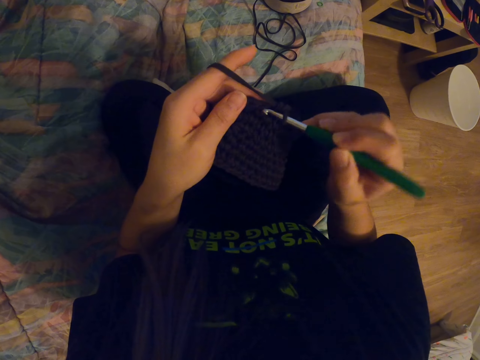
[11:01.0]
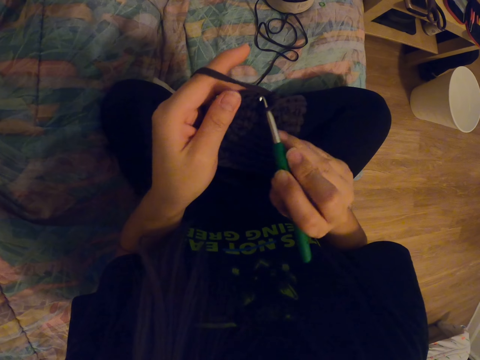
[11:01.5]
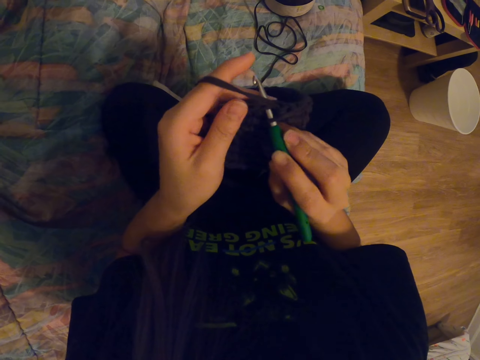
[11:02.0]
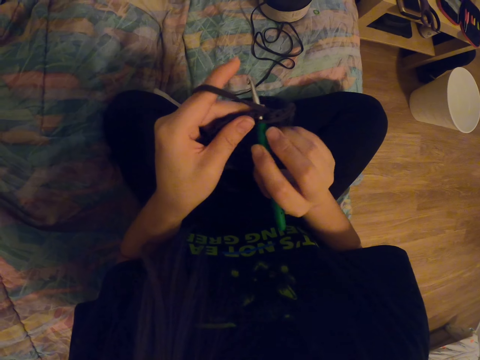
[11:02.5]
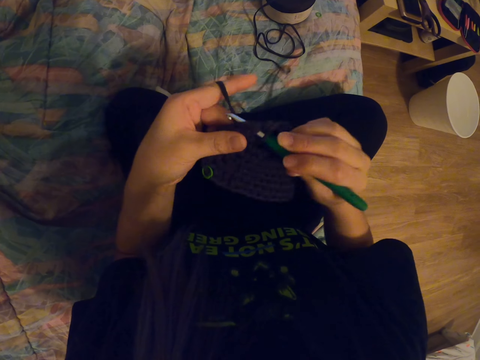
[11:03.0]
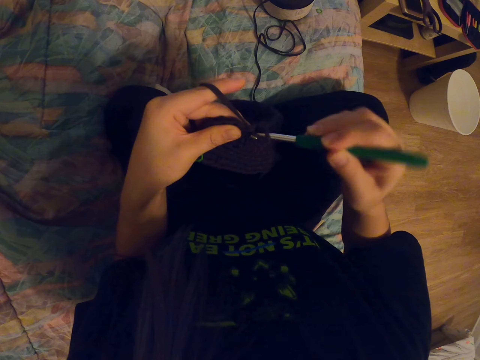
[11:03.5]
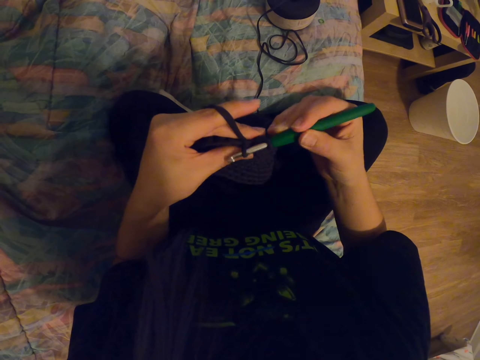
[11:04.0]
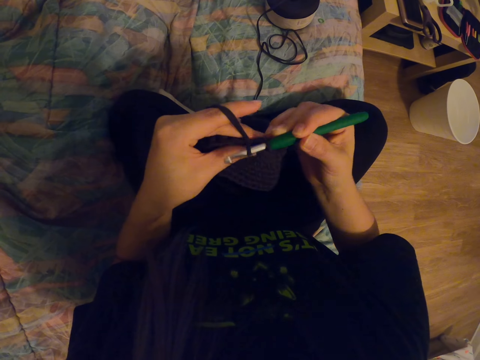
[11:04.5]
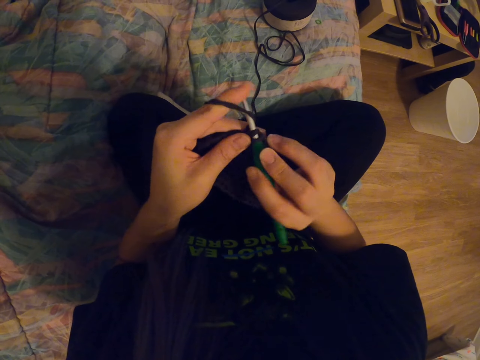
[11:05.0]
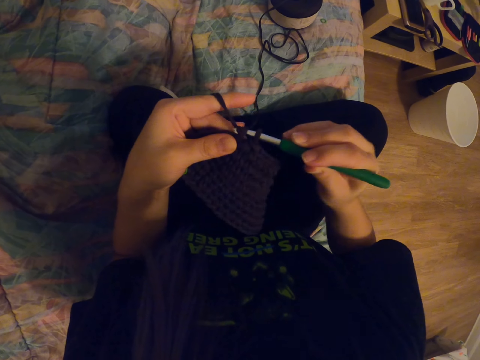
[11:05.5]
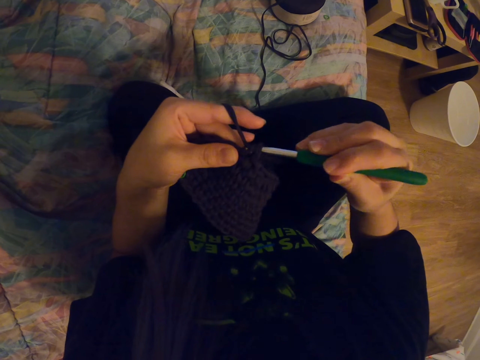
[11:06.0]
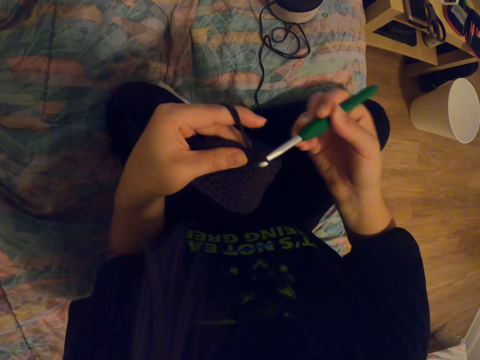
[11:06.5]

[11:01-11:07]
The camera wearer knits a thread. They crochet the garment.

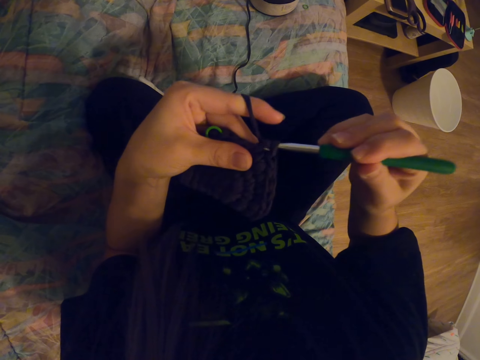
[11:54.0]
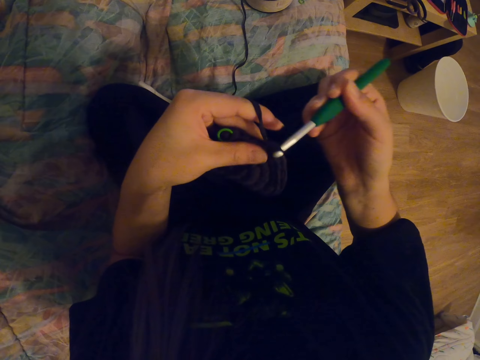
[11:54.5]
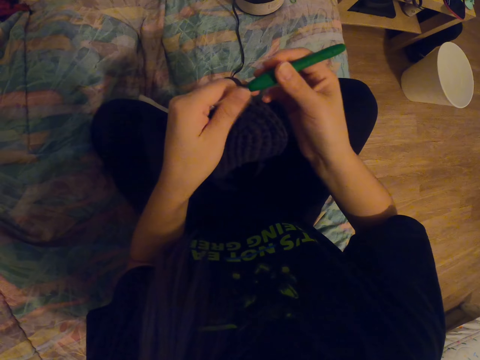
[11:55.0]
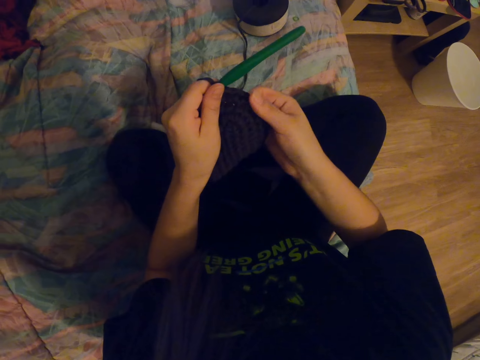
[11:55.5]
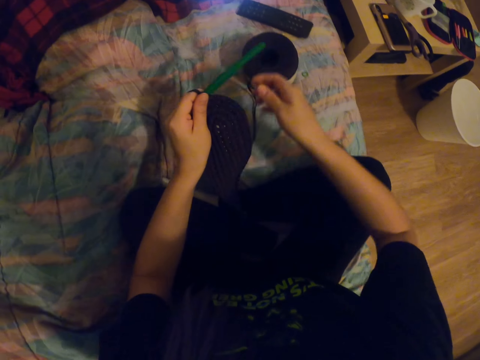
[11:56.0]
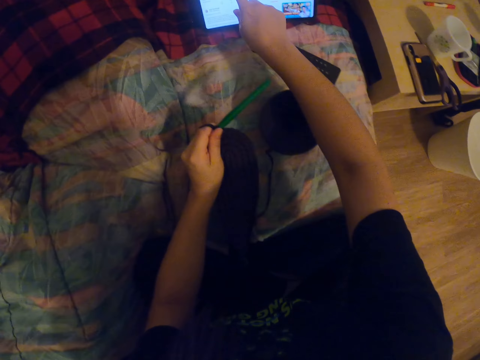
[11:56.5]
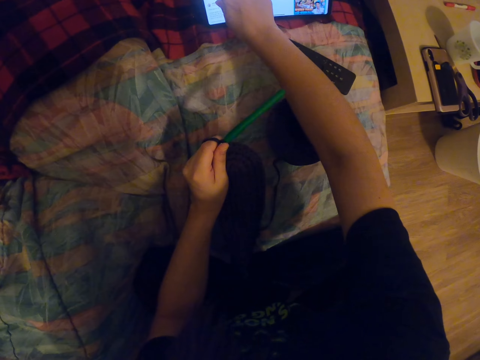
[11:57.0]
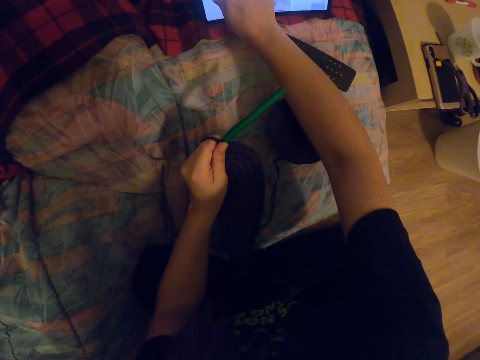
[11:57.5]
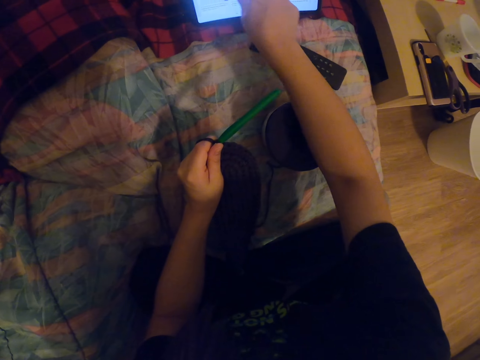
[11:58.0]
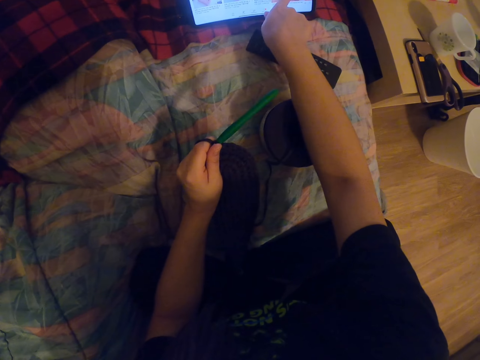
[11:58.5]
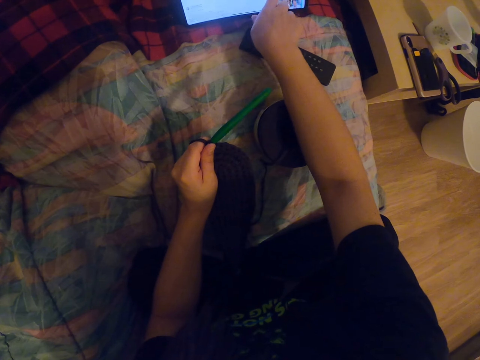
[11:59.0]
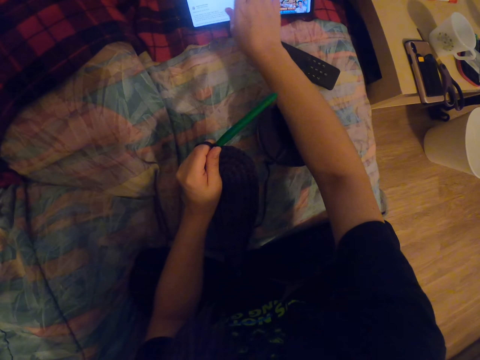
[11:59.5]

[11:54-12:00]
The camera wearer aligns the garment. She operates her tablet.

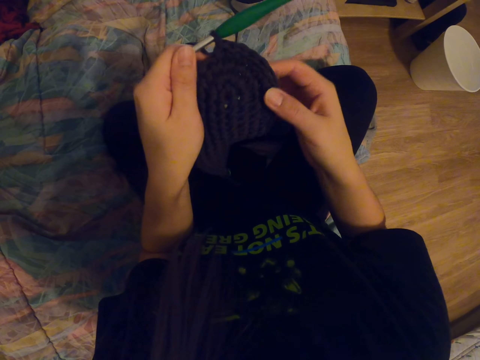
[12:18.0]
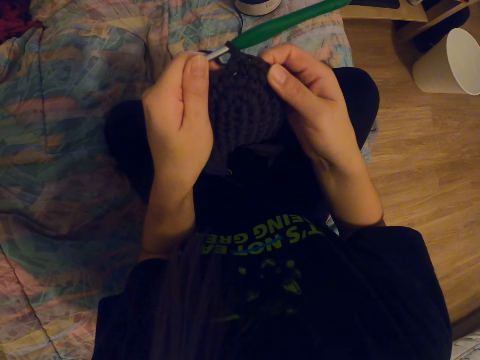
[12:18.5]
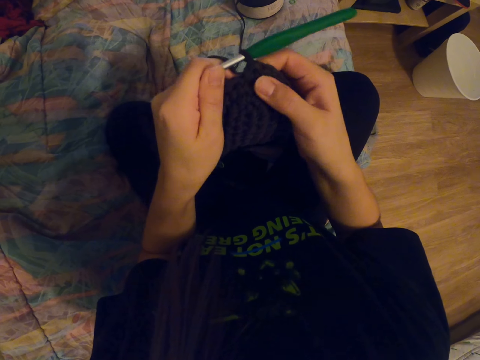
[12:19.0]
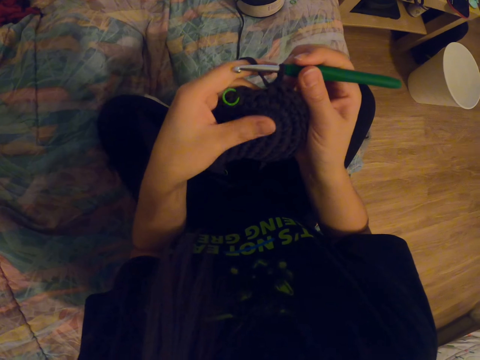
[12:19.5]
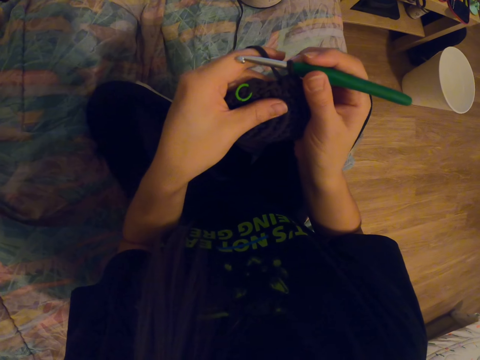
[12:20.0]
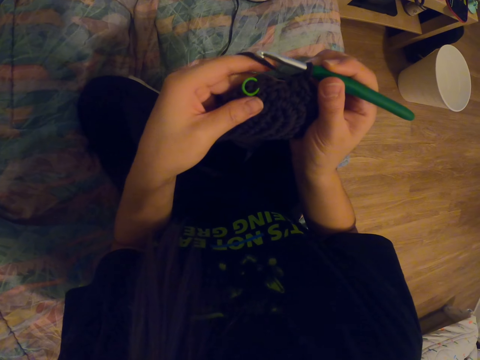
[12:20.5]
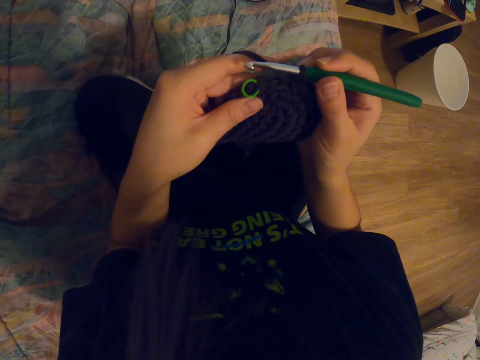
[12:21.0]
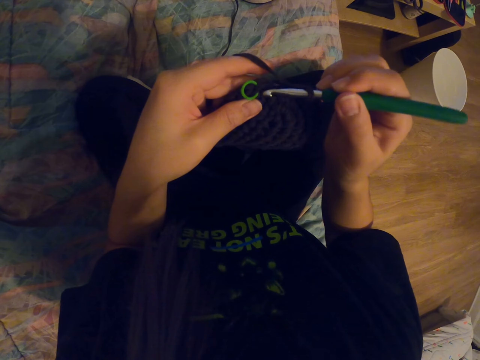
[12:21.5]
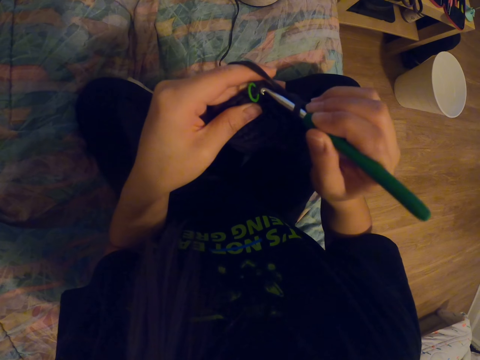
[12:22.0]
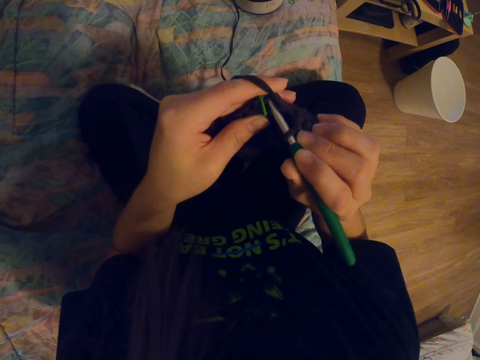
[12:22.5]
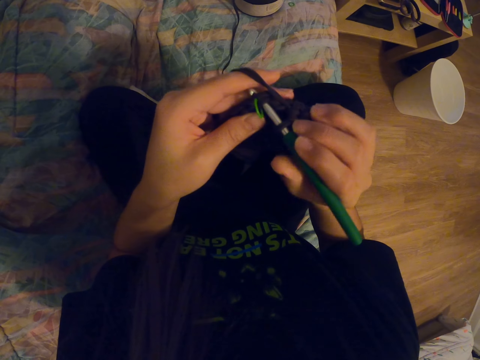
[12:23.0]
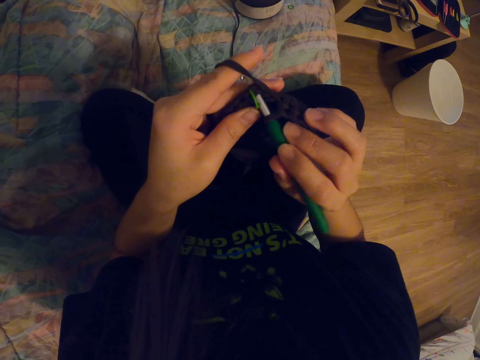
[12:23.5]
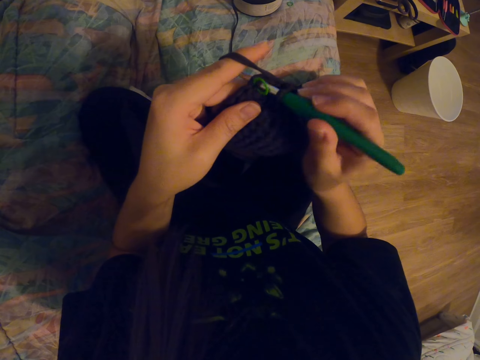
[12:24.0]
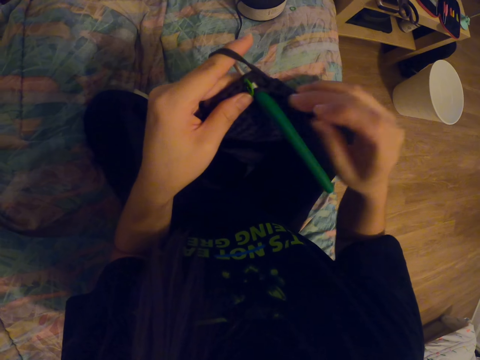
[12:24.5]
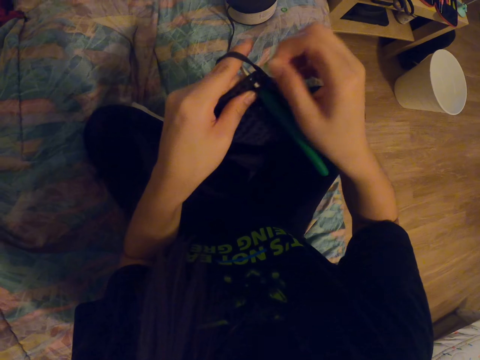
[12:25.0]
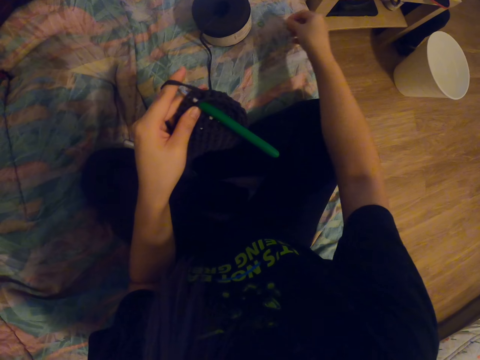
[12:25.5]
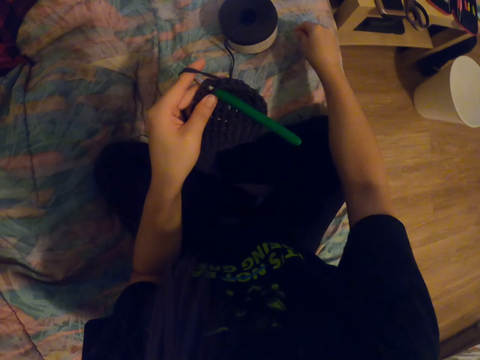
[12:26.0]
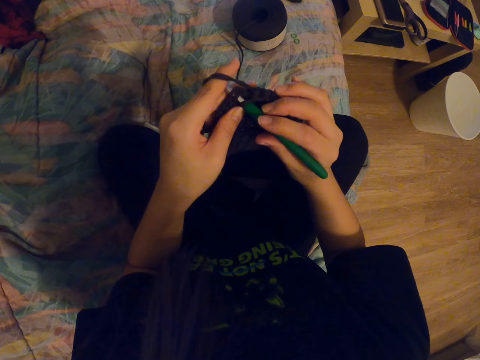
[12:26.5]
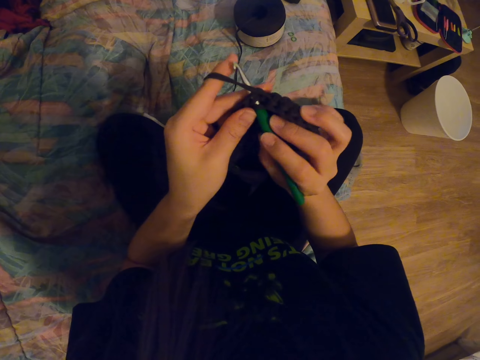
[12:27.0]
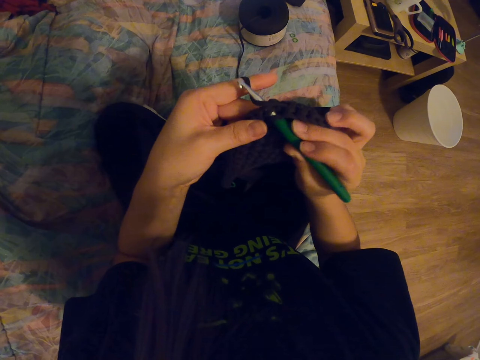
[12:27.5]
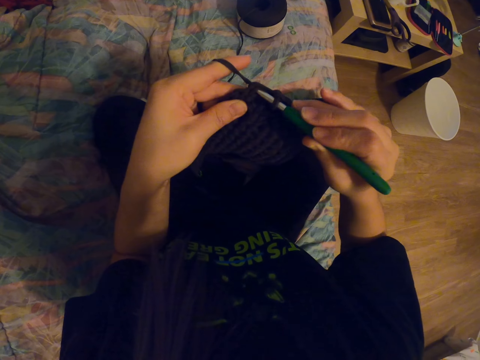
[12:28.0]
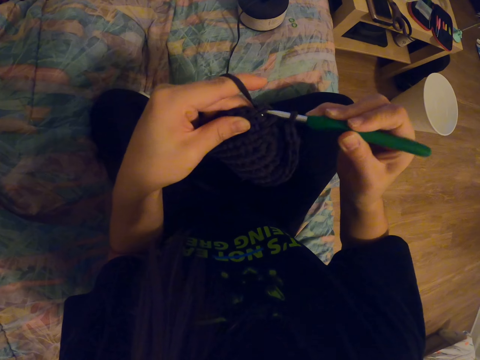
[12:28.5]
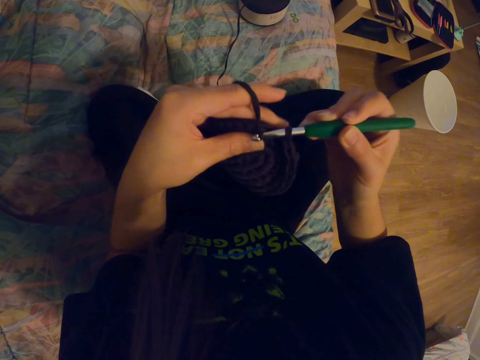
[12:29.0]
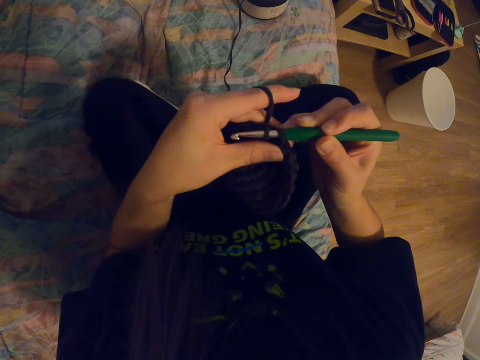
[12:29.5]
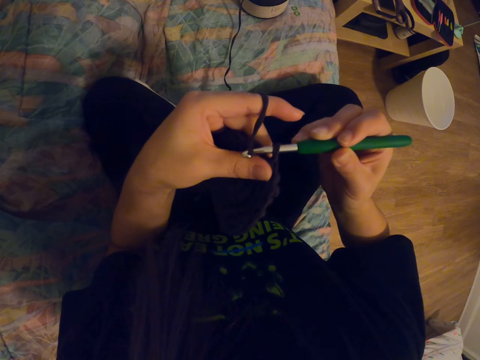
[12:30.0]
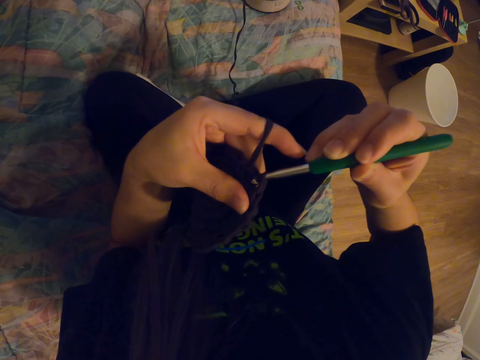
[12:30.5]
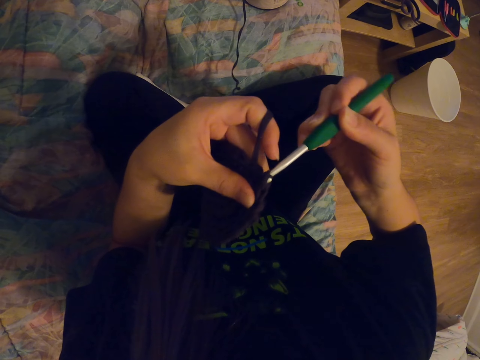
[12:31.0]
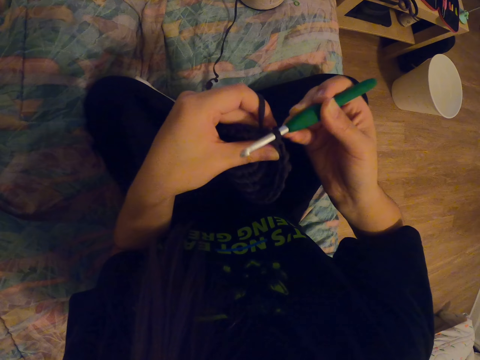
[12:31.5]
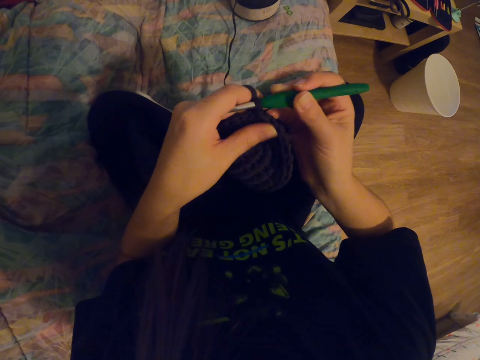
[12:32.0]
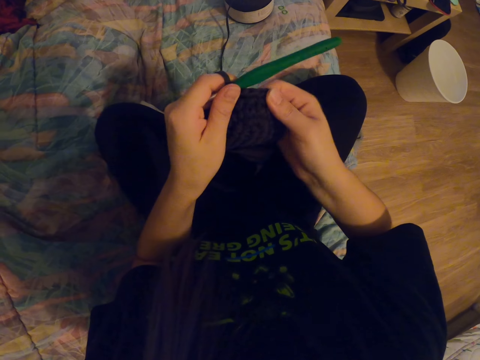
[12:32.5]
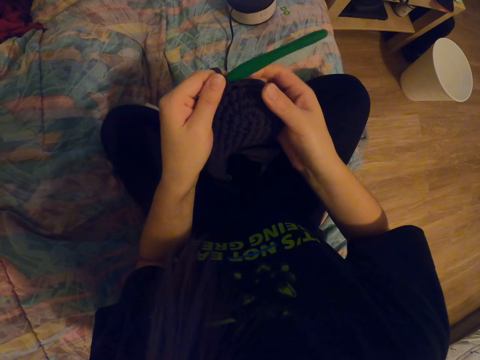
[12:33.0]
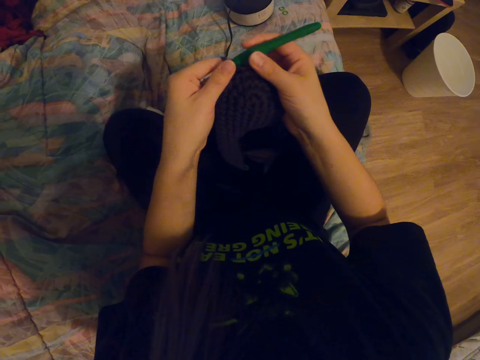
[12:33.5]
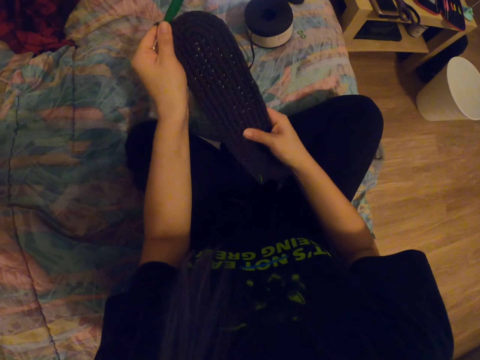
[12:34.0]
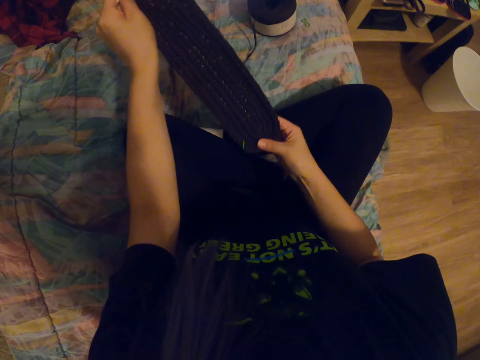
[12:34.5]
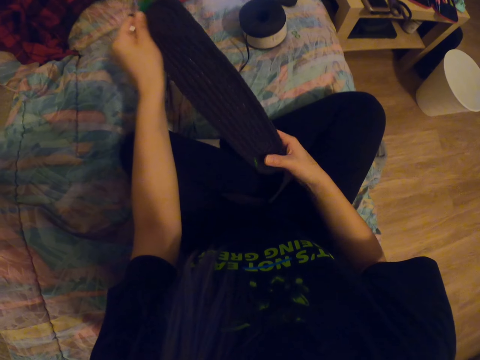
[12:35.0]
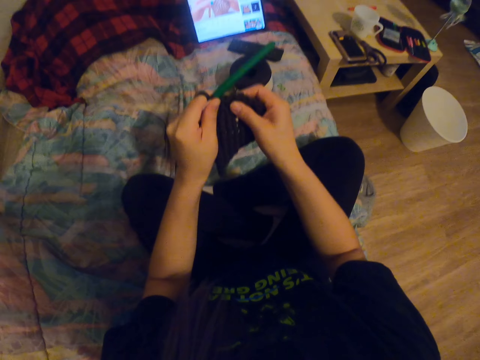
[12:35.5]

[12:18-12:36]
The camera wearer crochets the garment. They knit a thread. They remove a clip from the garment. They place the clip on the mattress. They crochet the garment. They knit the thread. They align the garment. They check the knitted thread. They check the garment.
